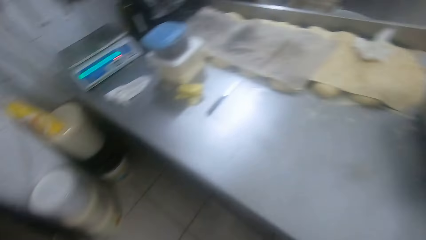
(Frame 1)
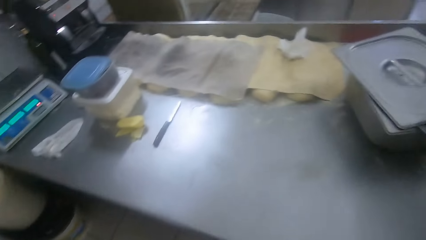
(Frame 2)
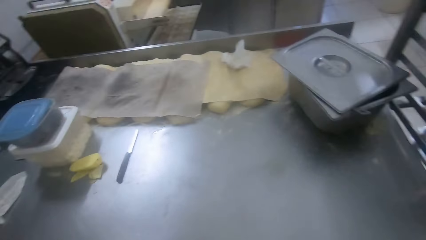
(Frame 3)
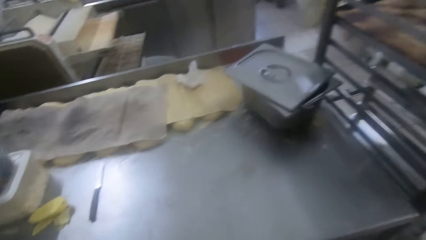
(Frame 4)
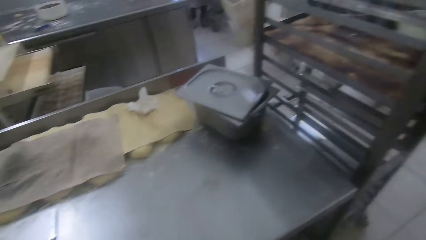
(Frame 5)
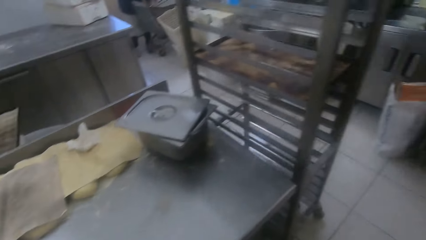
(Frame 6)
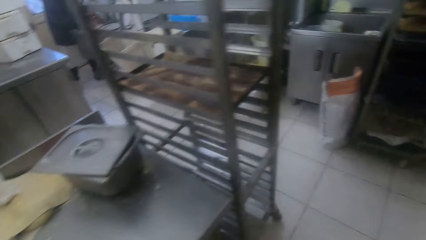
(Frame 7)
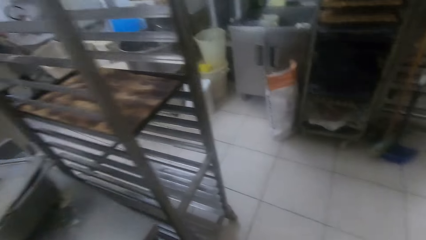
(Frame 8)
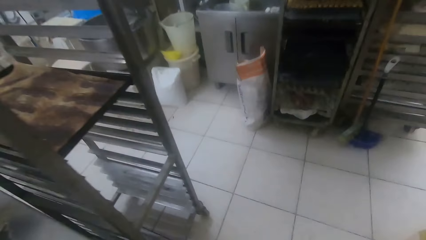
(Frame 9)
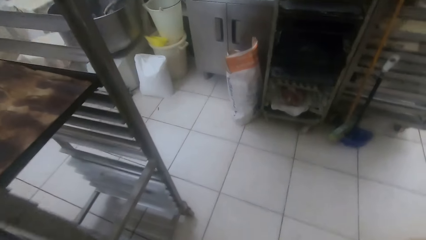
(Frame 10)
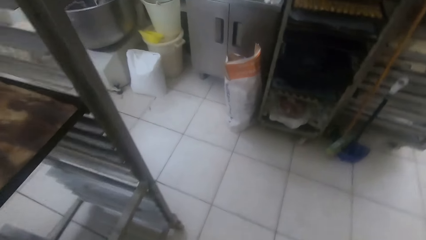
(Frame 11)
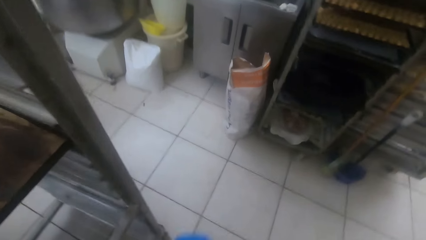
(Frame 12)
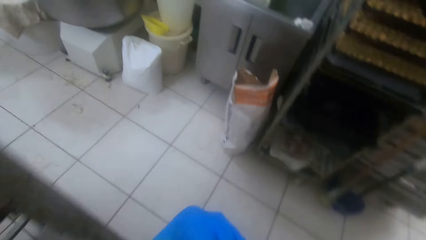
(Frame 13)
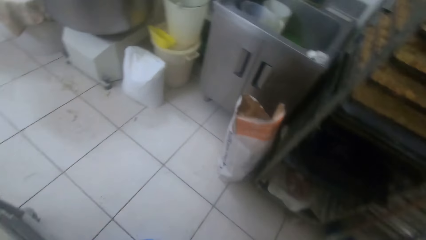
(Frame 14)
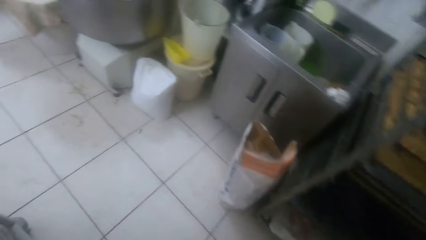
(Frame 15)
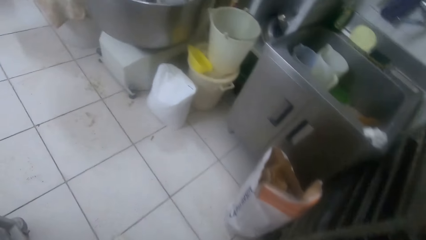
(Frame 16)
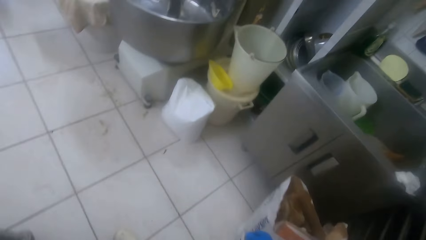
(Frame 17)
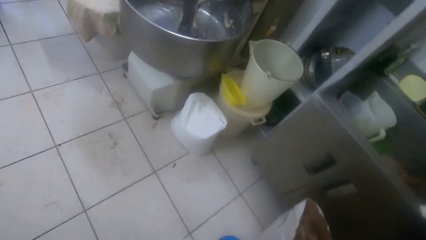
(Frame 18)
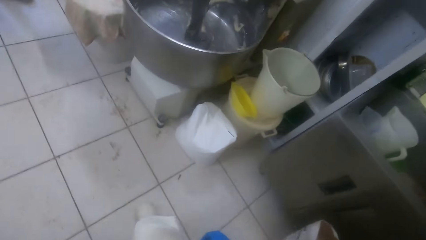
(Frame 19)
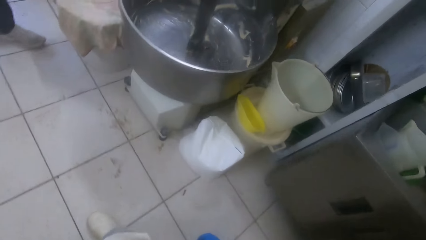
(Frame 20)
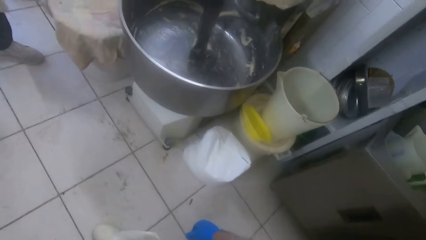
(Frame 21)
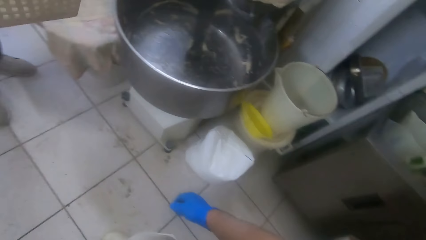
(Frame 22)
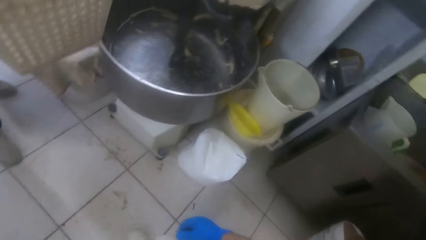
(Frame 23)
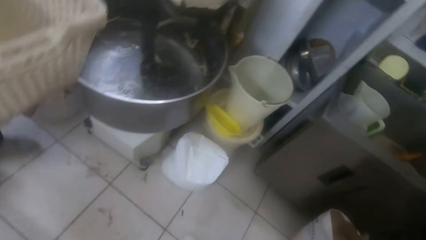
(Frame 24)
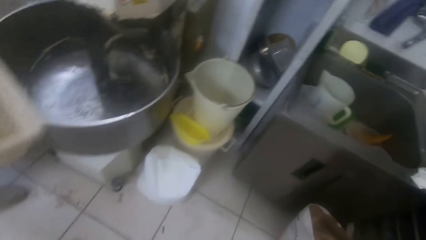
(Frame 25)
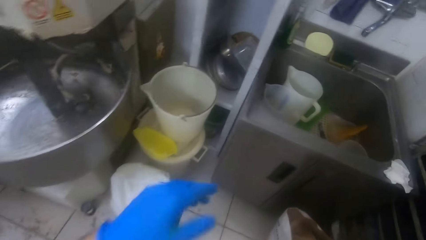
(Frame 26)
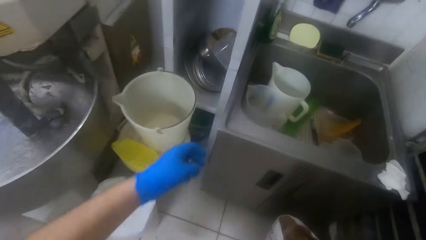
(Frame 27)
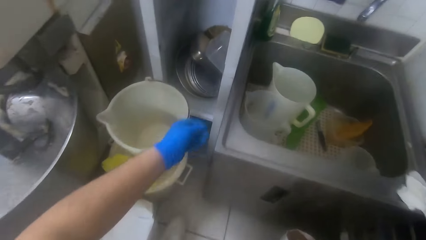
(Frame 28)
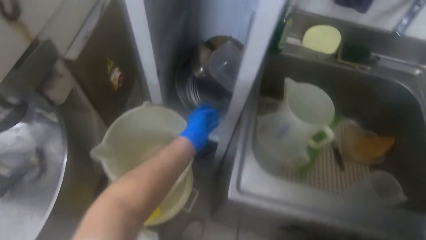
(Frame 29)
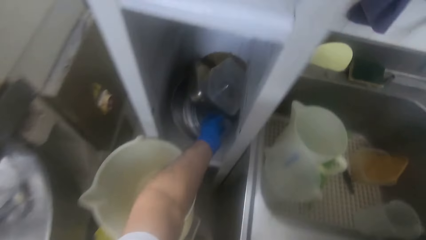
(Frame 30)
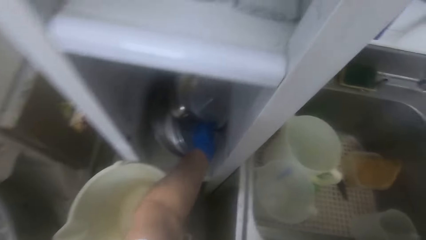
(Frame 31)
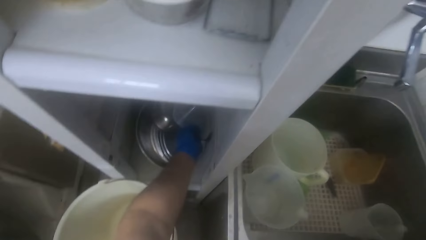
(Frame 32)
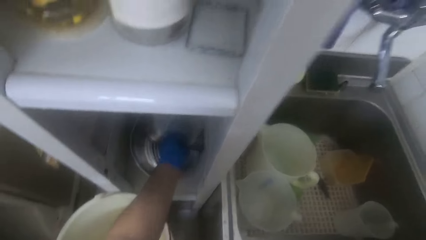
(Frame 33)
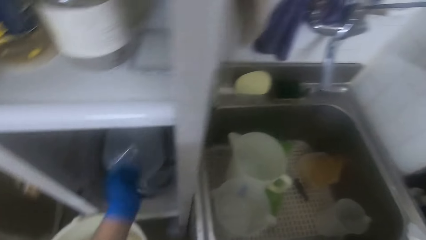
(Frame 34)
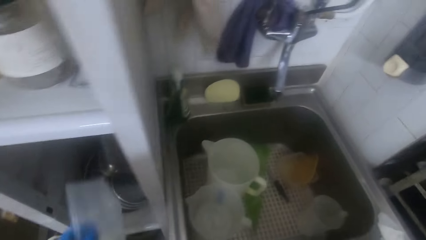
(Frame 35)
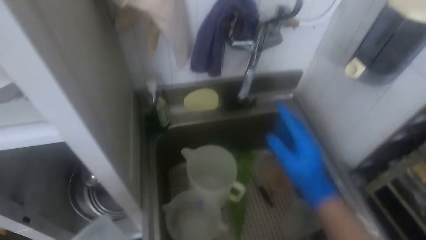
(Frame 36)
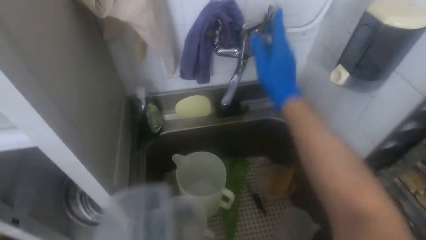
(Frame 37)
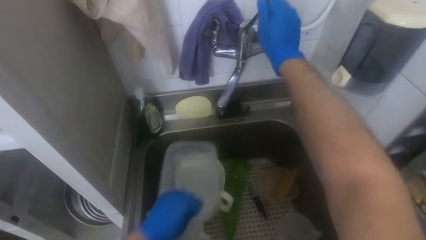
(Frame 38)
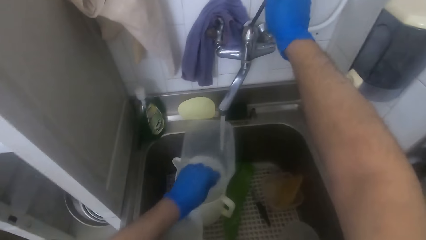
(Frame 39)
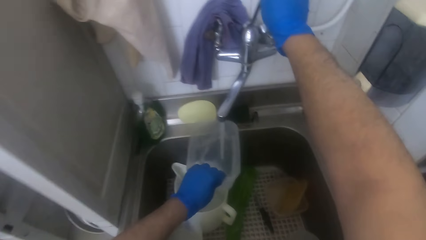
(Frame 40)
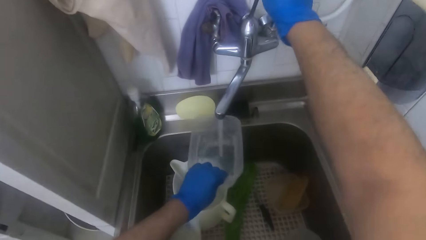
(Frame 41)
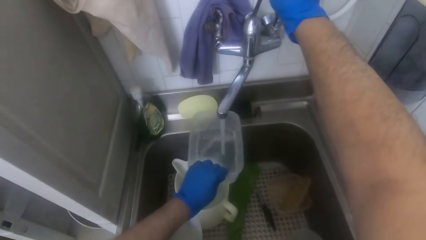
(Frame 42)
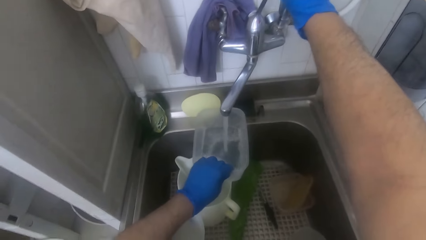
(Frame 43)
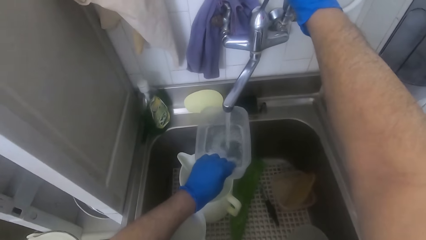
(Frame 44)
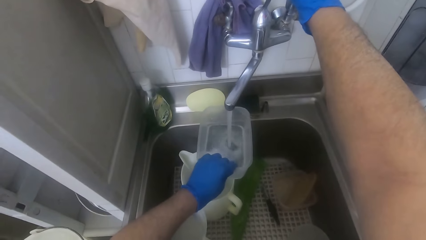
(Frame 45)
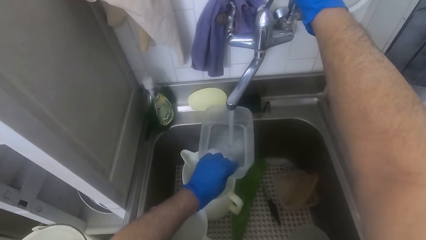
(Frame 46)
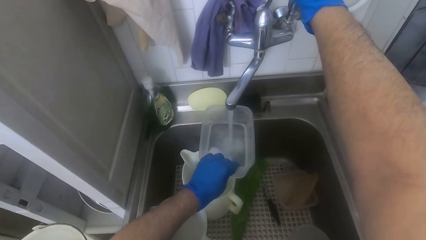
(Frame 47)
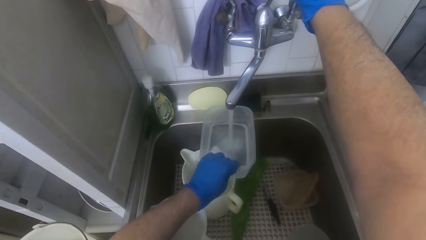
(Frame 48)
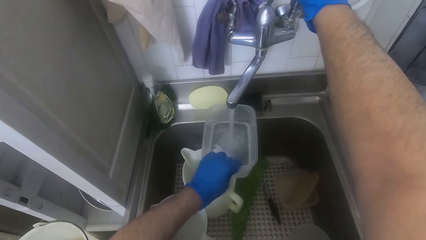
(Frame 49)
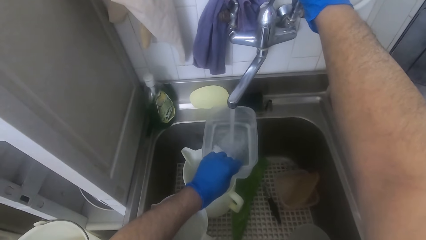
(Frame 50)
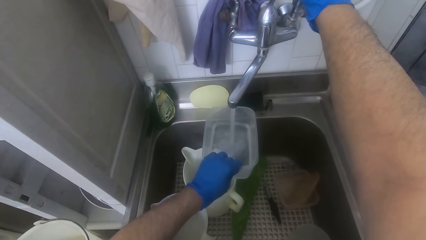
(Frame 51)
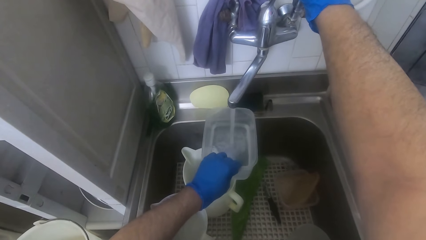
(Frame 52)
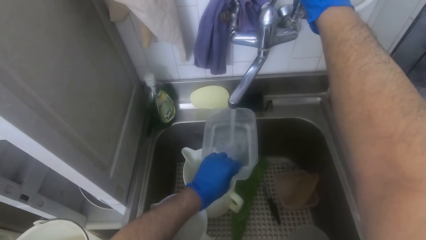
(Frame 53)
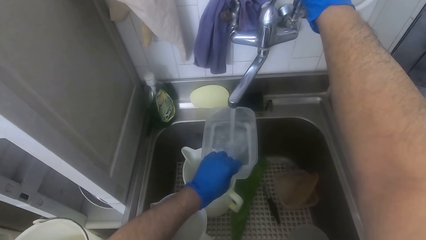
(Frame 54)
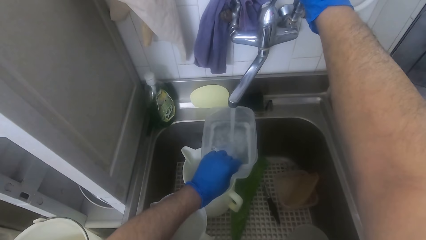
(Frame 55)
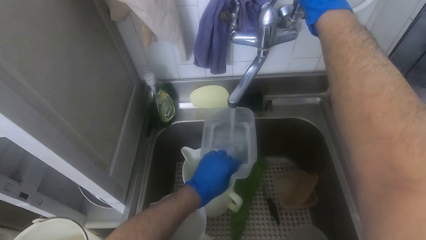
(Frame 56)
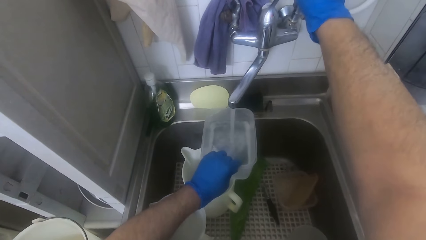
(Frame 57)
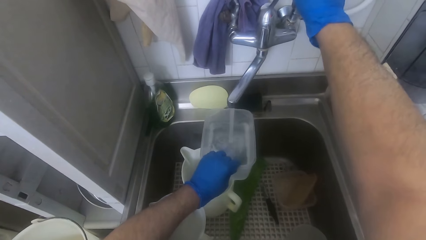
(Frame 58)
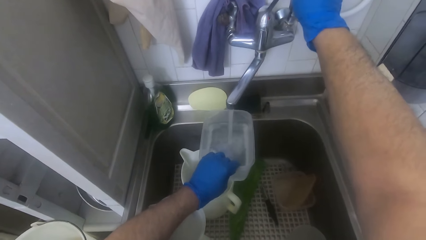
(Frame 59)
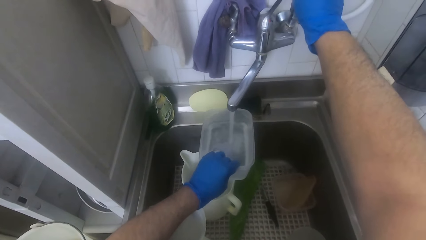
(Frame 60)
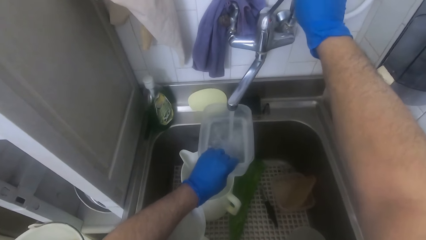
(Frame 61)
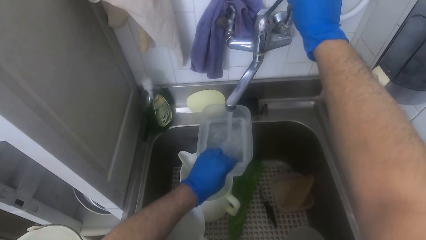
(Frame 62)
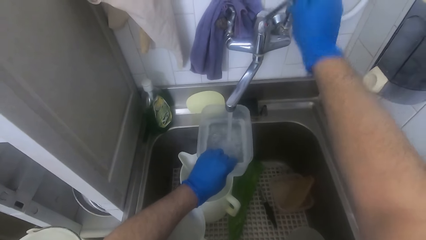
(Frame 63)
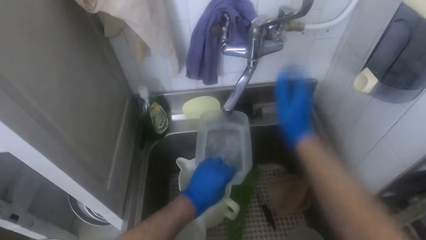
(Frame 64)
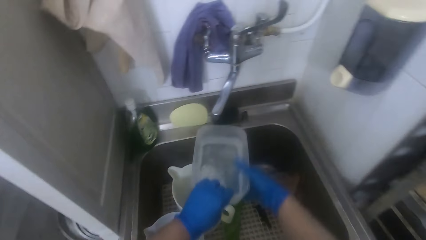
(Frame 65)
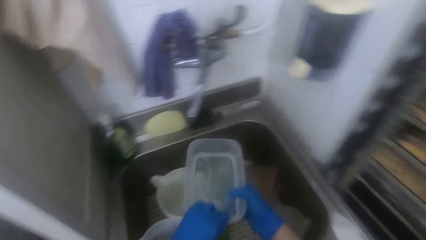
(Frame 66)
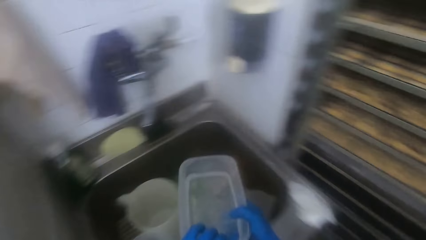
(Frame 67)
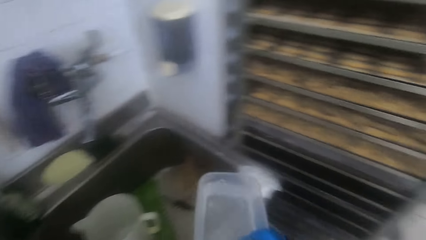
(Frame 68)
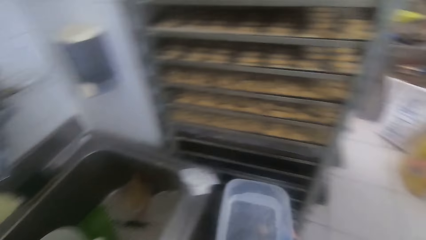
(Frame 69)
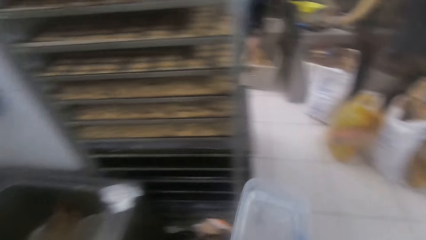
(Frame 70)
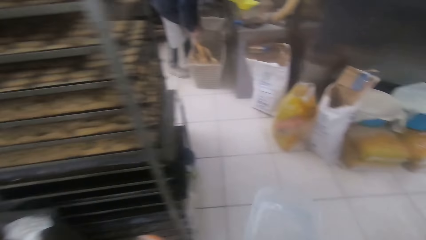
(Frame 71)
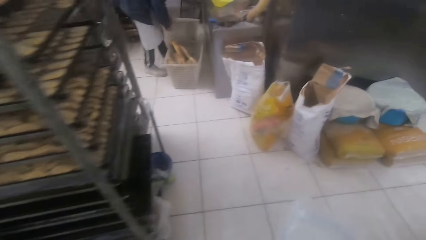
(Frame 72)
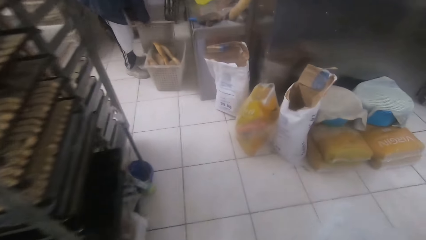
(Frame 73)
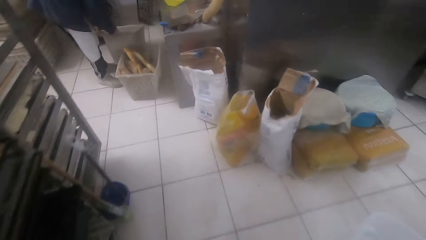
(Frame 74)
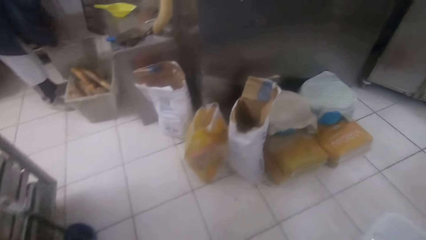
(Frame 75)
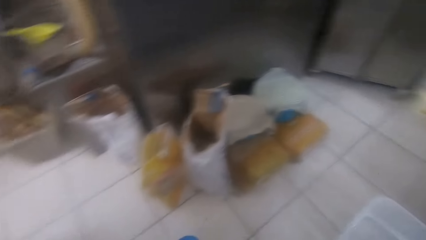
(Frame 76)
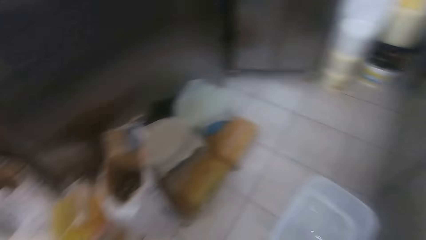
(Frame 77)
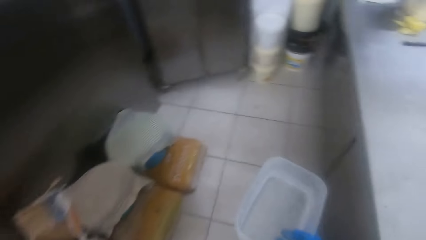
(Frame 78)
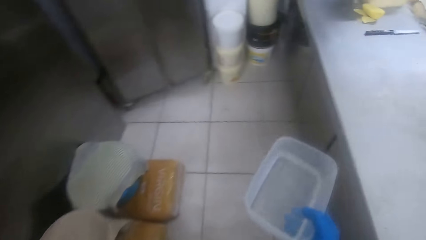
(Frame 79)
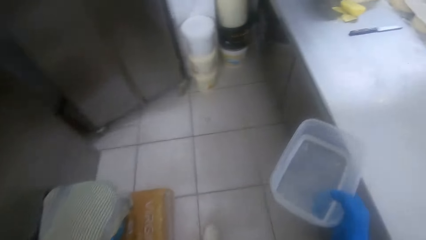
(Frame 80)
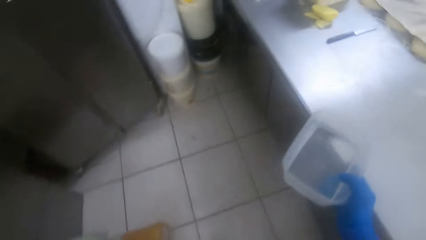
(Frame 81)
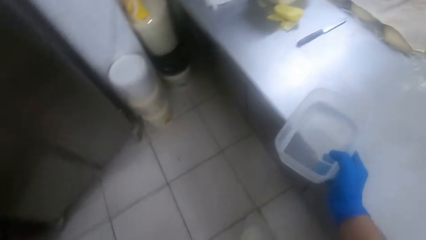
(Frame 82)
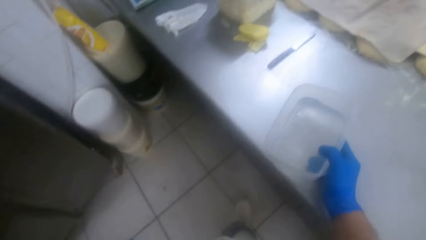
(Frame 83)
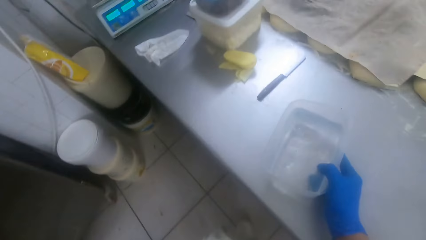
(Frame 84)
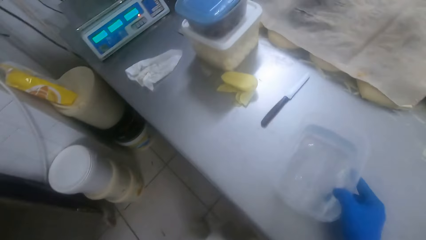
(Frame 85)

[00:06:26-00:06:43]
The camera wearer picks up a plastic bowl from a shelf with his left hand. He turns the tap on. He pours water into the plastic bowl from the tap. He walks away with the plastic bowl in his hands.
